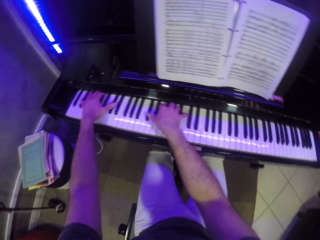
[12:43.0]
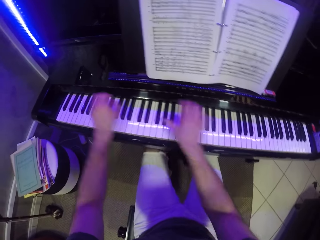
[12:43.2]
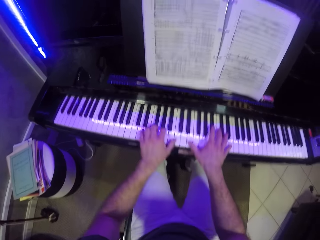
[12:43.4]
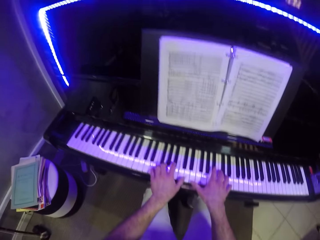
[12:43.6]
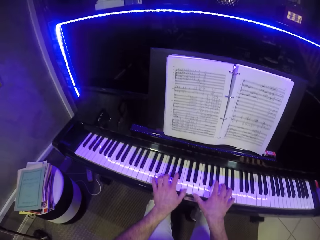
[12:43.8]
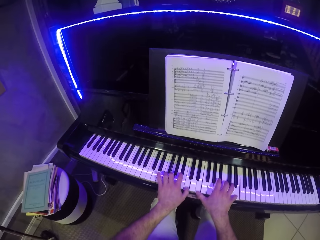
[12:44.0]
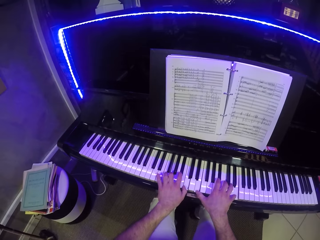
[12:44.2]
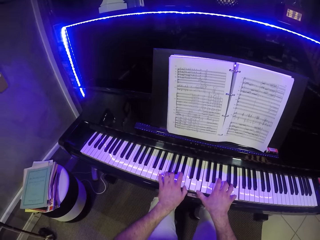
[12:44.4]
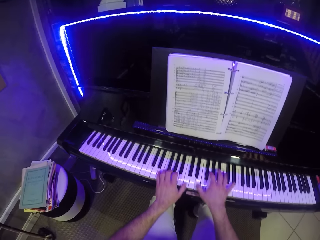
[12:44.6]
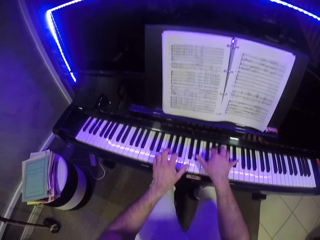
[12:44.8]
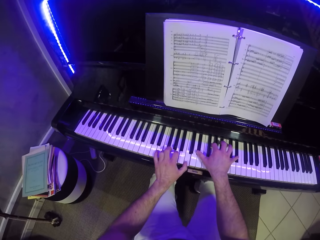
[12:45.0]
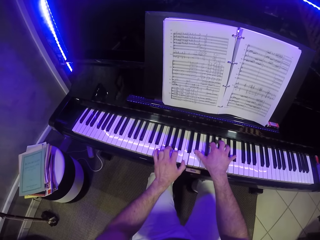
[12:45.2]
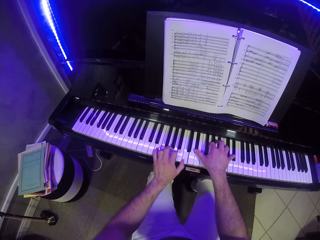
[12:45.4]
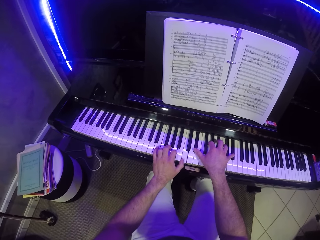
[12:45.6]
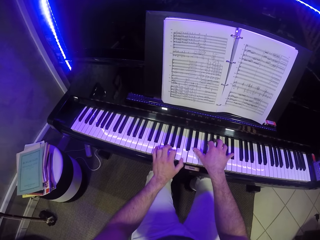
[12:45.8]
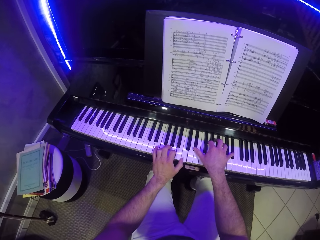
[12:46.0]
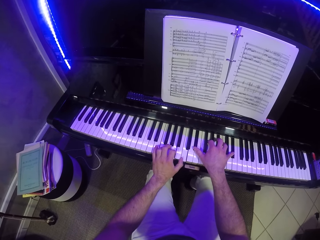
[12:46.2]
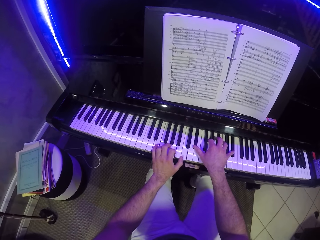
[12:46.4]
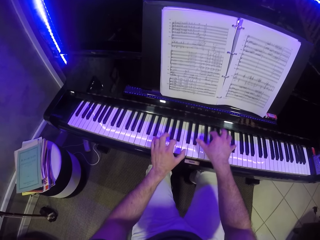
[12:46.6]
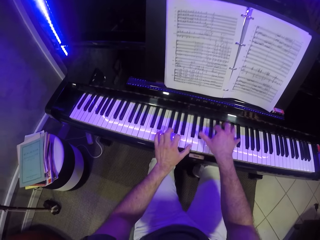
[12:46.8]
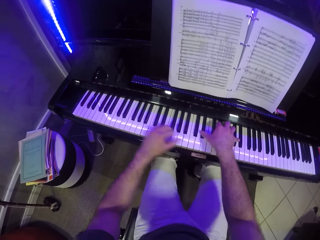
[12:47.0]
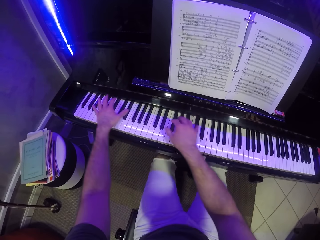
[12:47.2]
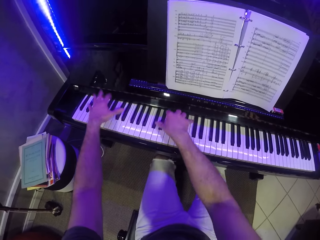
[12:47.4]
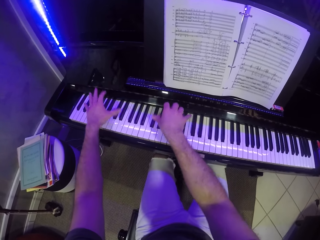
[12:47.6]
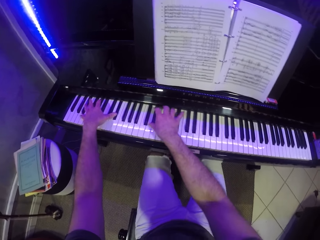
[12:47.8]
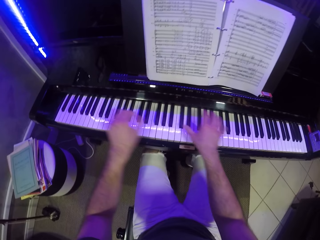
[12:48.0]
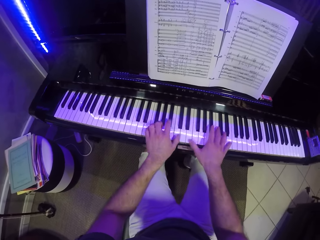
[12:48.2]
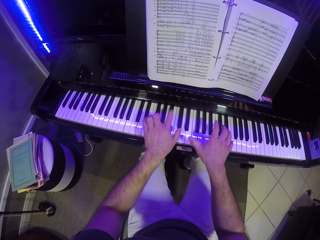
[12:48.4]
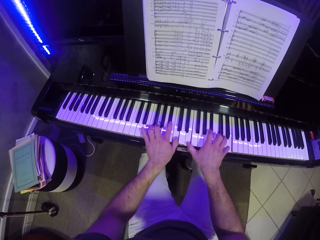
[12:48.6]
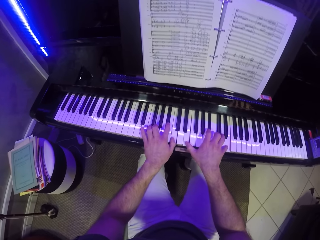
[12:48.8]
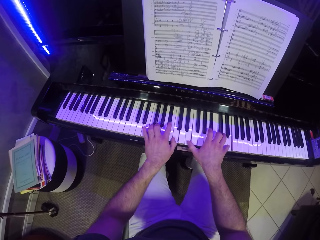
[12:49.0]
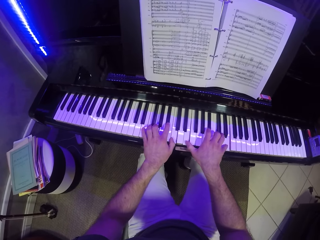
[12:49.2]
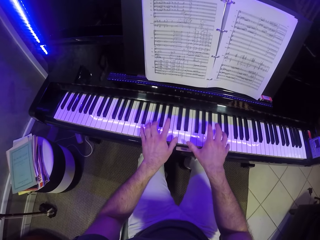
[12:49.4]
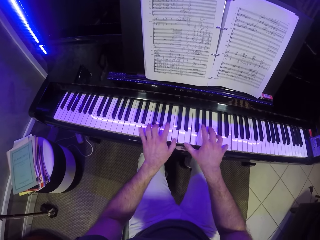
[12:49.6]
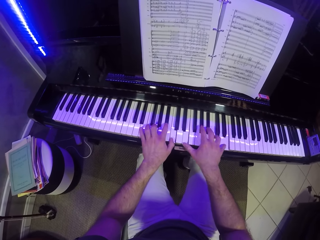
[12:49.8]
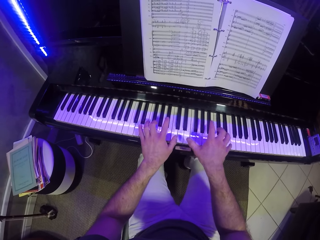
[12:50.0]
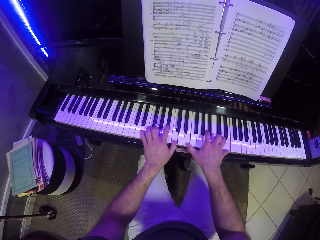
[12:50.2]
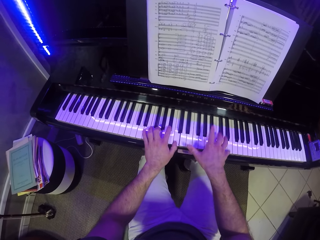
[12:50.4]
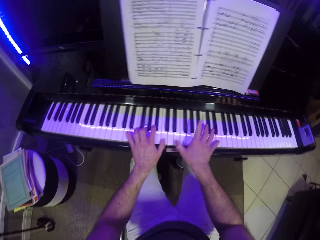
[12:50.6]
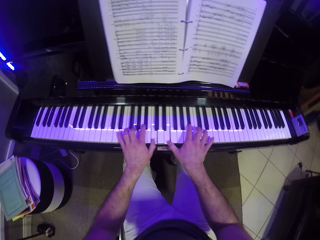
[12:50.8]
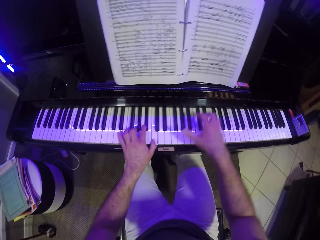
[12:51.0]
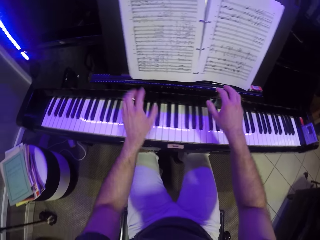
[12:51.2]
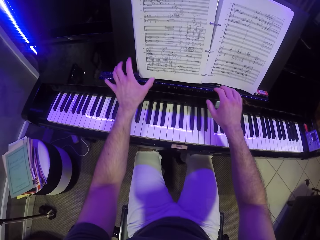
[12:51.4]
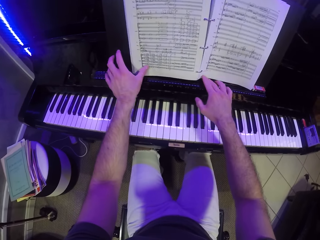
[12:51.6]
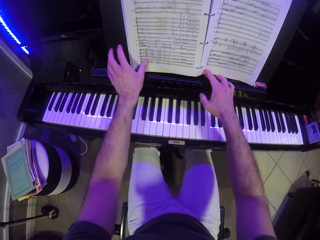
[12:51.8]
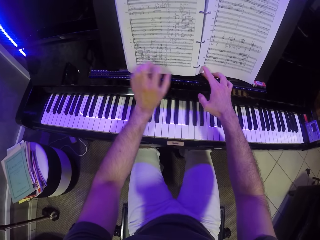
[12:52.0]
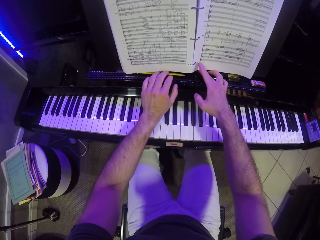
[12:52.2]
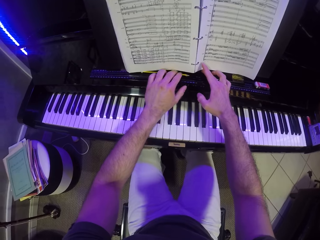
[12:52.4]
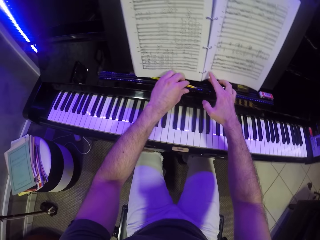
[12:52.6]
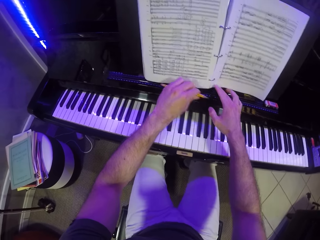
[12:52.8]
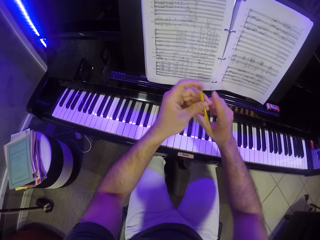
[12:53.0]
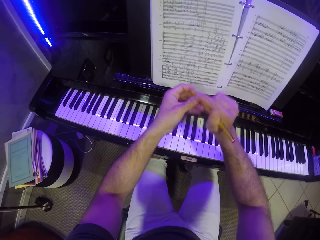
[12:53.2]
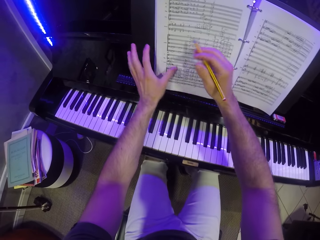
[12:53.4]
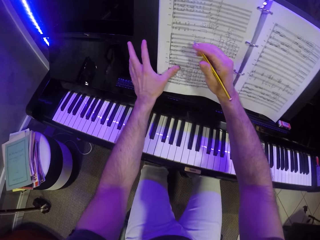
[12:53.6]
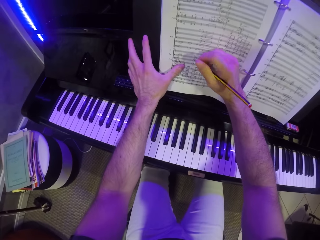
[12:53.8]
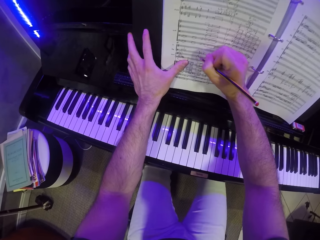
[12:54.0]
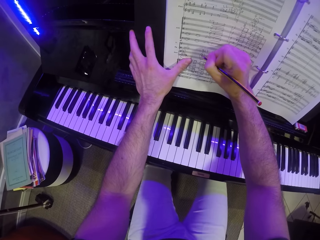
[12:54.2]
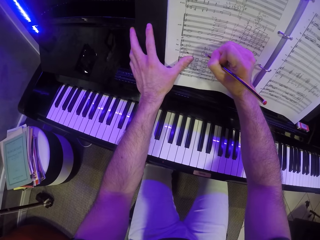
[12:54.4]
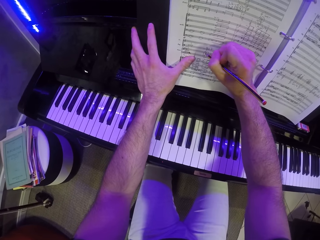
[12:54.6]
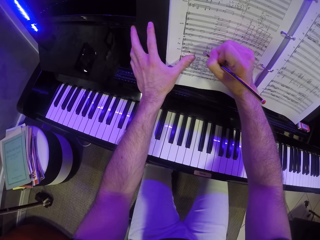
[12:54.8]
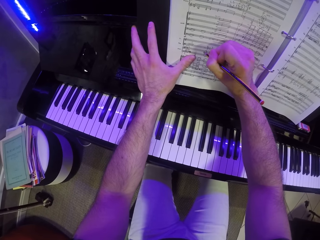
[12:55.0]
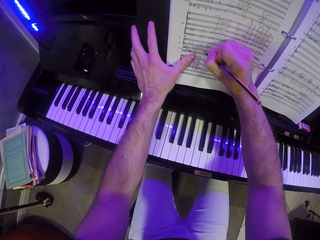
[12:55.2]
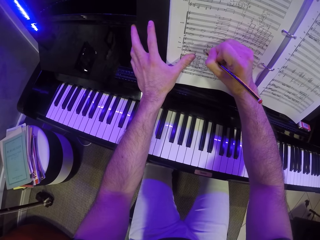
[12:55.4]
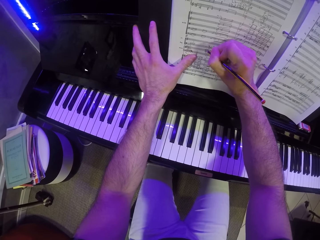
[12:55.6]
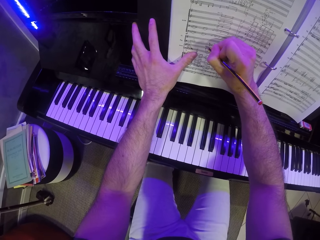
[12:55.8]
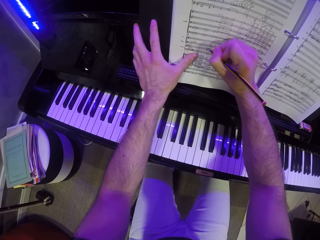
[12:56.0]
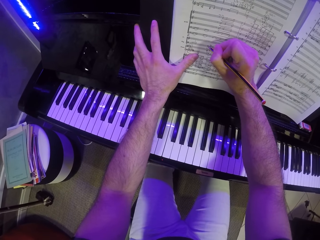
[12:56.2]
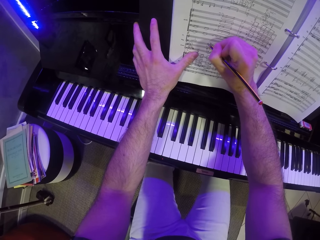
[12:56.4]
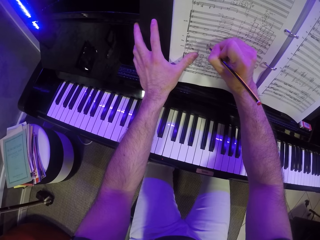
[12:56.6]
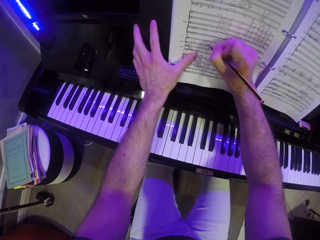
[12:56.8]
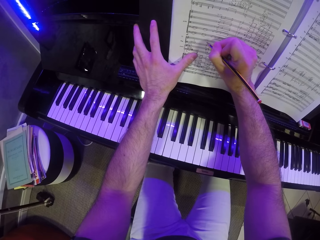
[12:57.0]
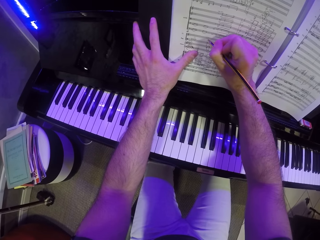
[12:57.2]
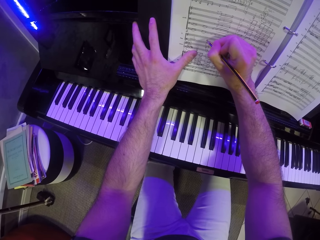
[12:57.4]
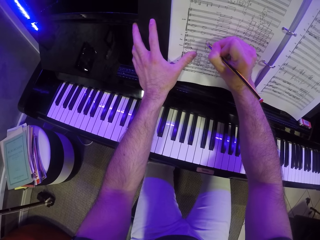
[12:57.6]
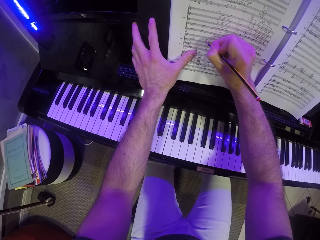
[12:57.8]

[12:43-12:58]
The camera wearer holds the notebook on top of the piano with both hands. He lifts the music note on the music rack with his right hand. He picks up the pencil on the music rack with his left hand. He passes the pencil in his left hand to his right hand. He places his left hand on the music note. He writes on the music note with the pencil in his right hand.

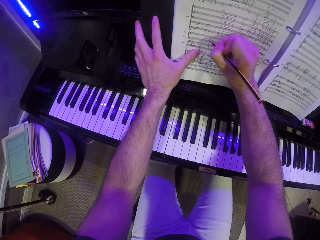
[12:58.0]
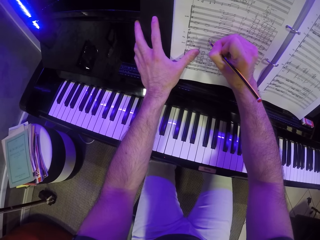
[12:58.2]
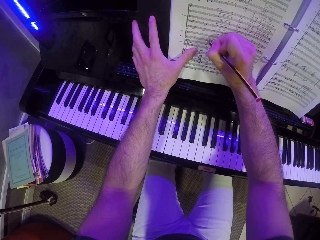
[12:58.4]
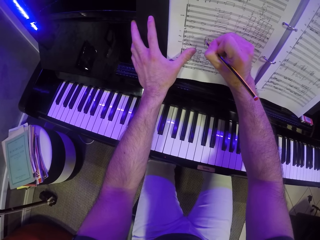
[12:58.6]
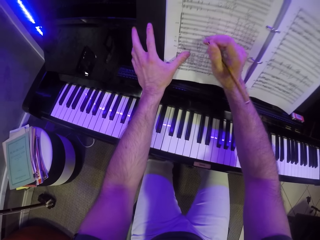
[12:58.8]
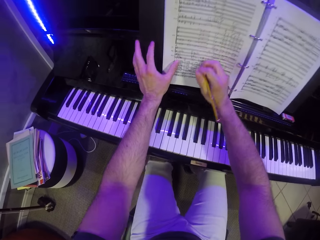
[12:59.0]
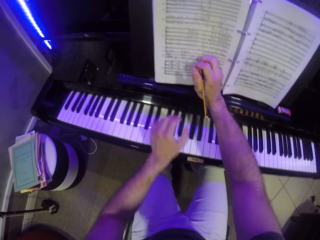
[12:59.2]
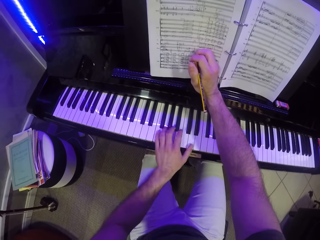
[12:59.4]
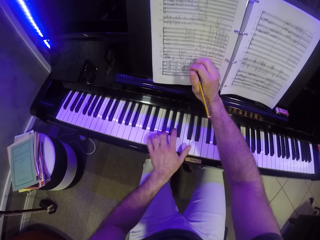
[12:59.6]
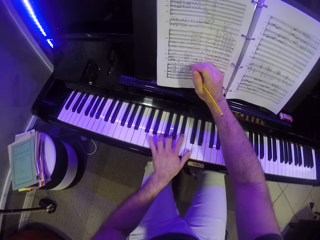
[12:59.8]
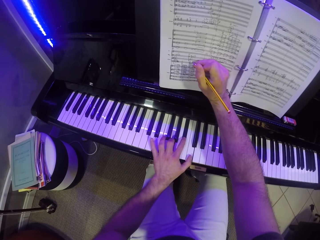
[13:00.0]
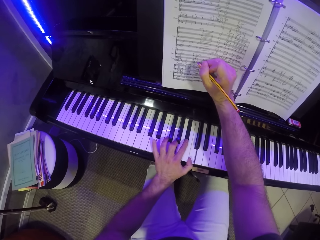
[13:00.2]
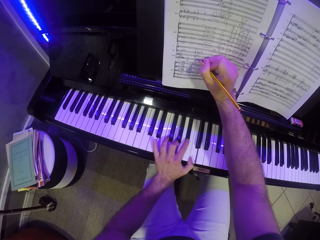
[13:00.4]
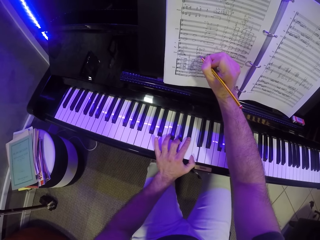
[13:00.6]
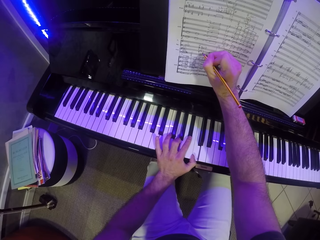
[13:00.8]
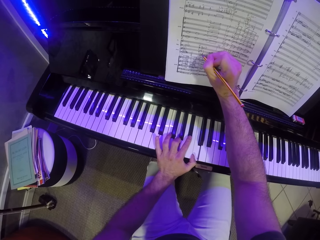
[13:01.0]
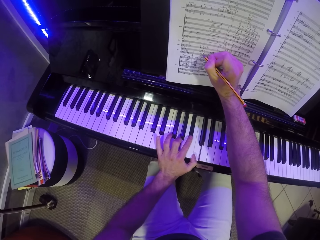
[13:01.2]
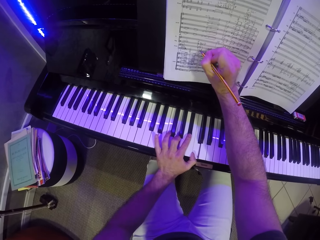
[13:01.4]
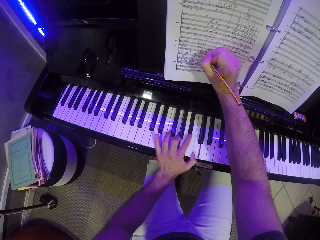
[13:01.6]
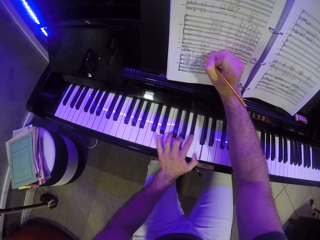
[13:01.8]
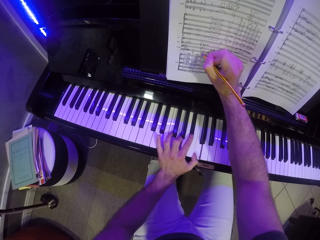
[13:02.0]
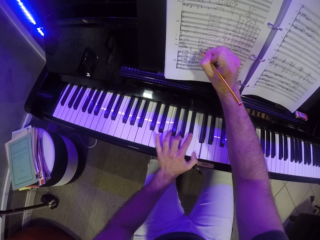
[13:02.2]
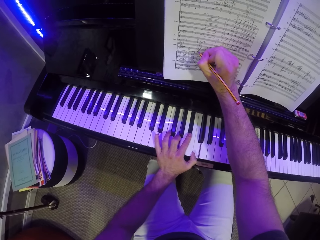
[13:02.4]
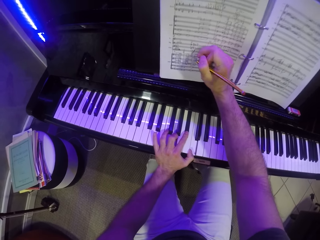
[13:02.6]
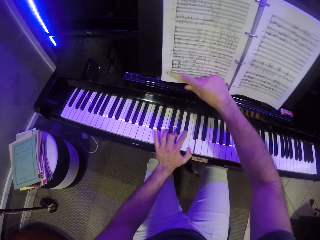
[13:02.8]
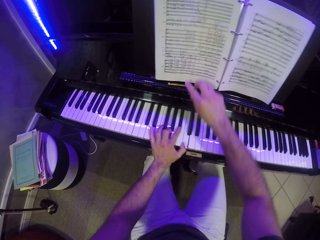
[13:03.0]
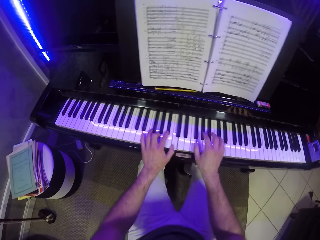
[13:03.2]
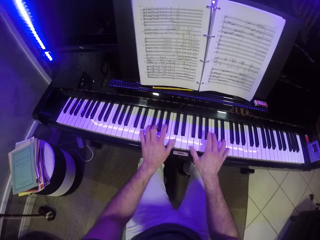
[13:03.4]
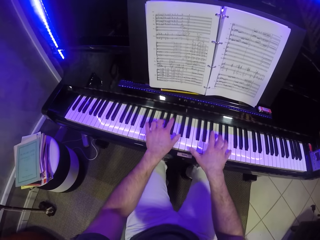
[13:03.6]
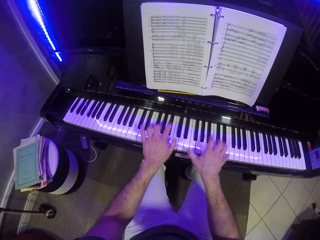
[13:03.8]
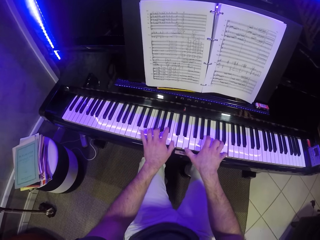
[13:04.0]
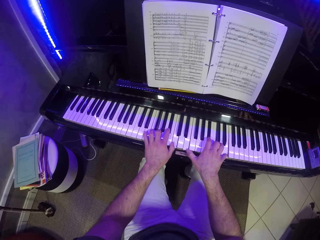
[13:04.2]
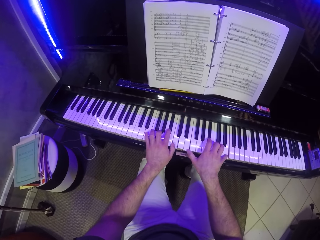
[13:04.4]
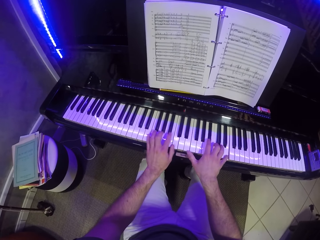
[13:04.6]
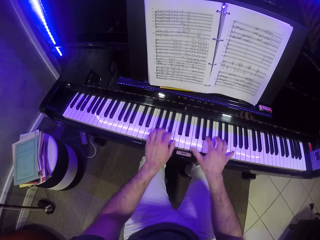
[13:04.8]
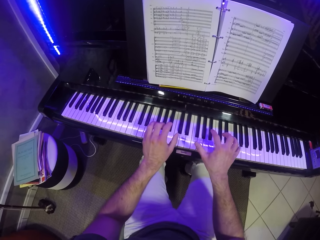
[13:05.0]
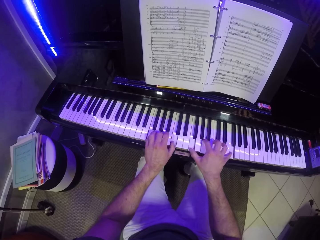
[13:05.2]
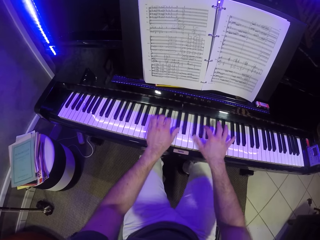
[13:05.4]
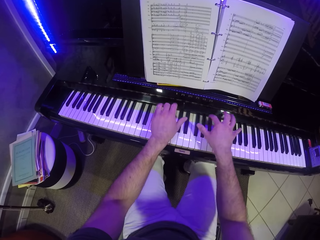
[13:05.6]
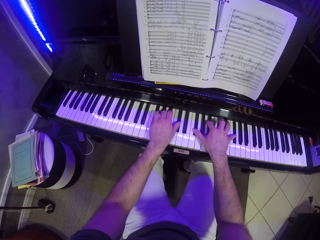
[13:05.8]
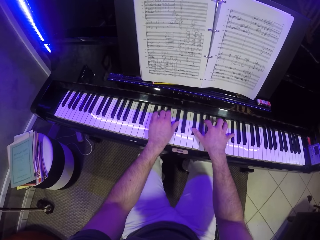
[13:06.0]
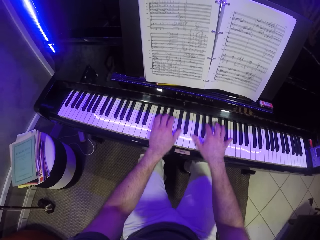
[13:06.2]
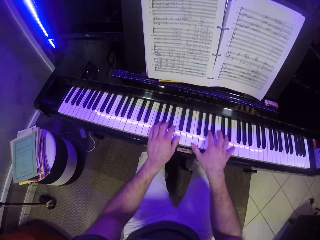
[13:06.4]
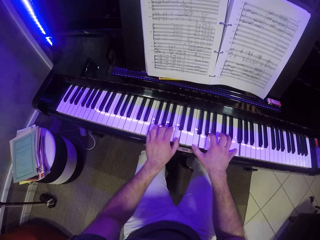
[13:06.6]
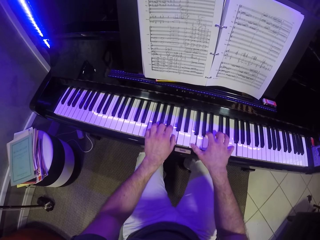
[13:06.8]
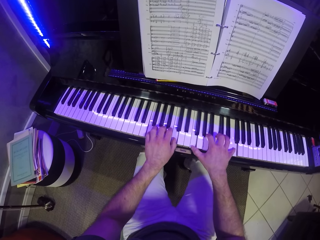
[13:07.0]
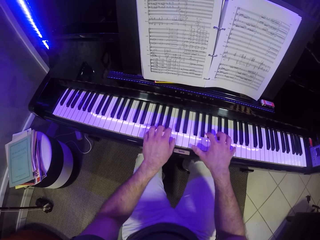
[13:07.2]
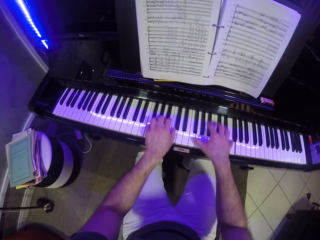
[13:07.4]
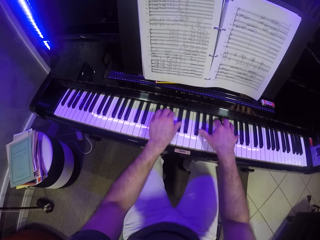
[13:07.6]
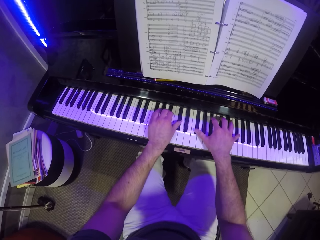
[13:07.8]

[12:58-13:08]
The camera wearer moves his other hand on the piano keys. He plays the keyboard with his left hand. He writes on the music note with the pencil in his right hand. He drops the pencil on the music rack with his right hand. He places his hands on the piano and plays the keyboard with his hands.
